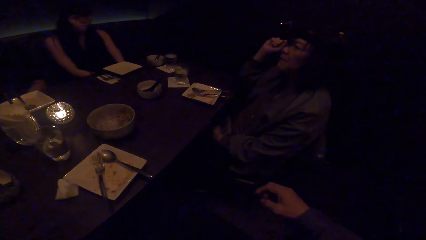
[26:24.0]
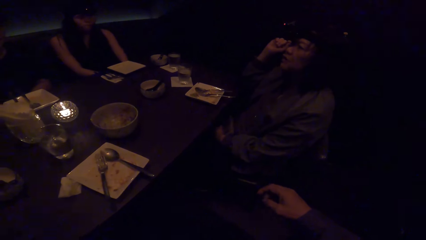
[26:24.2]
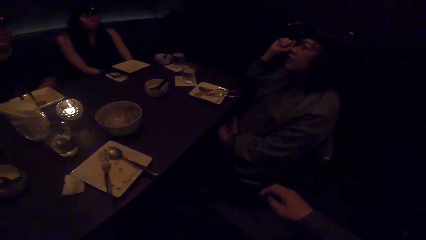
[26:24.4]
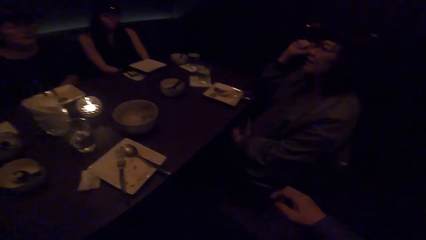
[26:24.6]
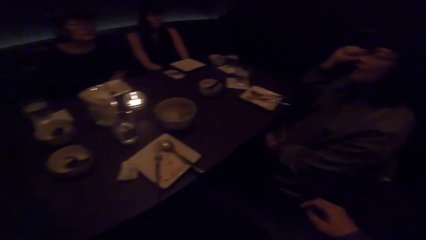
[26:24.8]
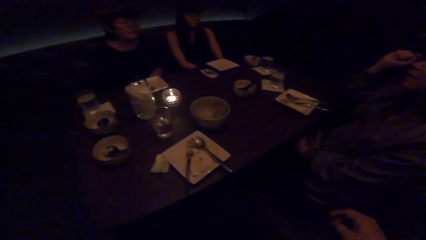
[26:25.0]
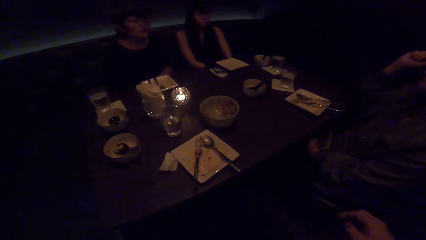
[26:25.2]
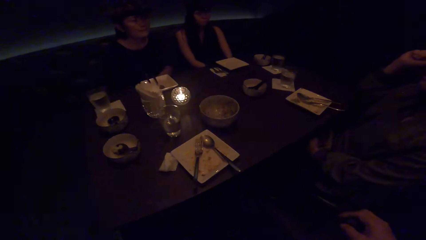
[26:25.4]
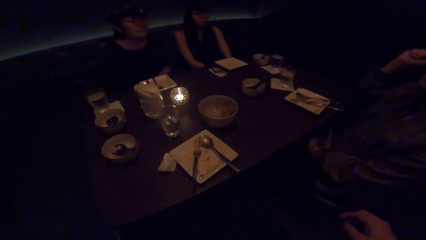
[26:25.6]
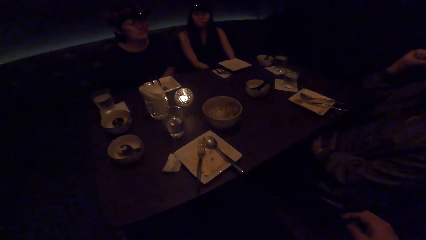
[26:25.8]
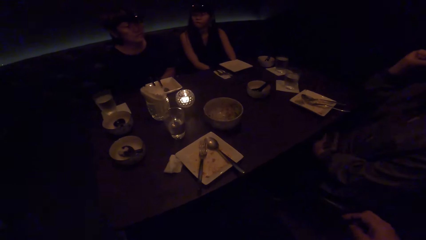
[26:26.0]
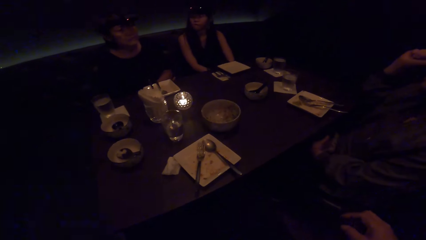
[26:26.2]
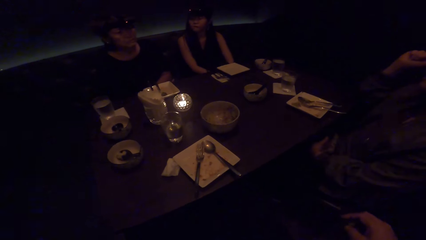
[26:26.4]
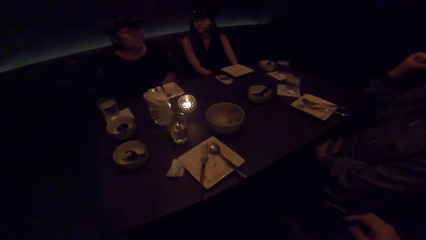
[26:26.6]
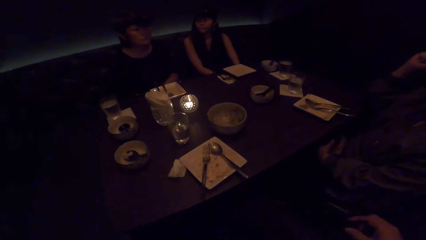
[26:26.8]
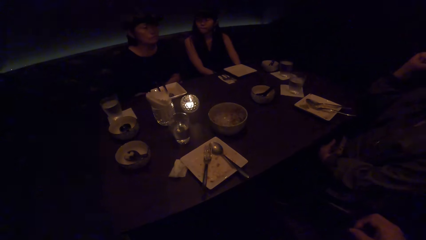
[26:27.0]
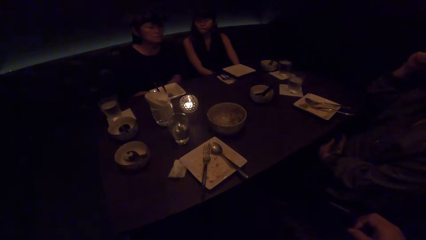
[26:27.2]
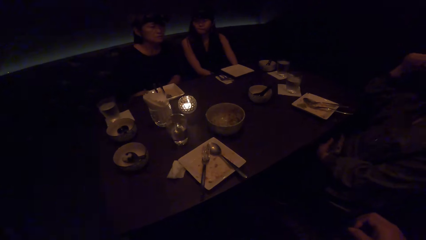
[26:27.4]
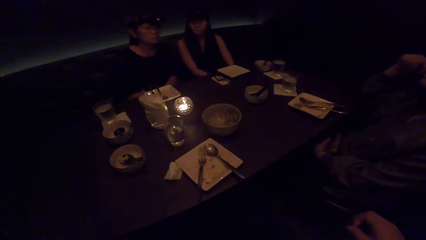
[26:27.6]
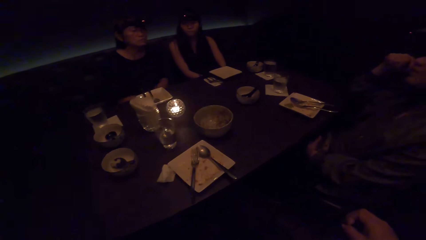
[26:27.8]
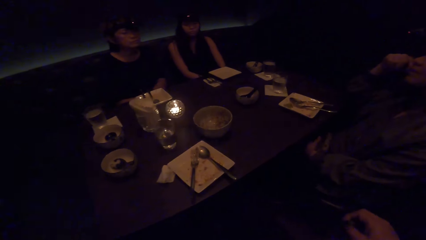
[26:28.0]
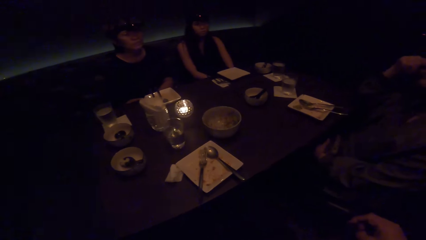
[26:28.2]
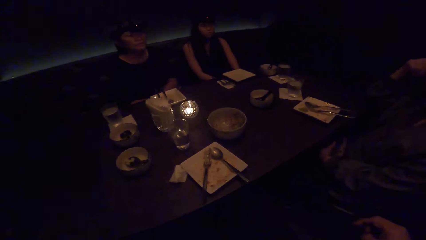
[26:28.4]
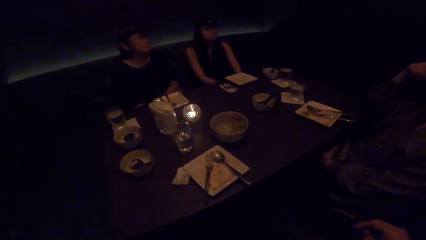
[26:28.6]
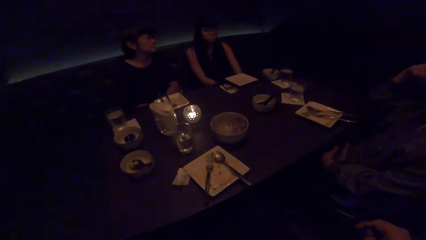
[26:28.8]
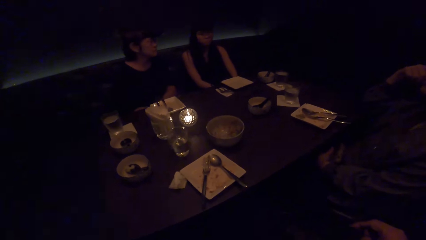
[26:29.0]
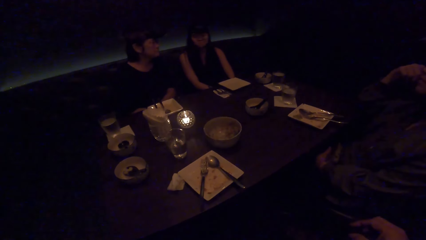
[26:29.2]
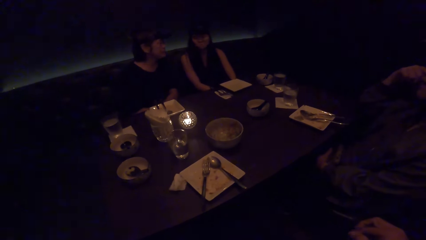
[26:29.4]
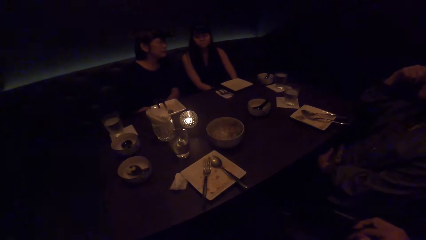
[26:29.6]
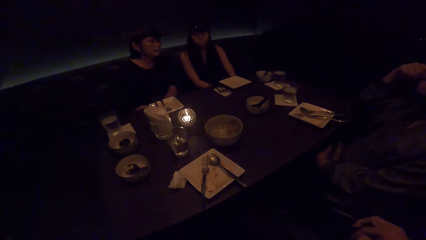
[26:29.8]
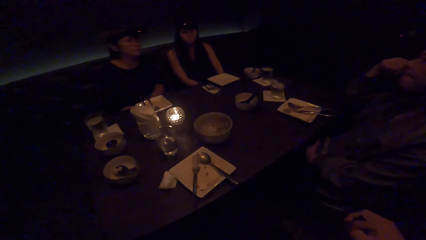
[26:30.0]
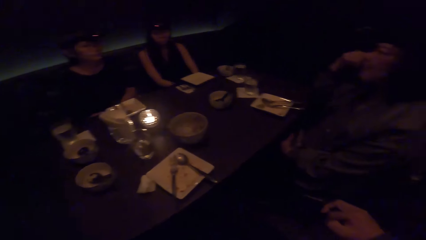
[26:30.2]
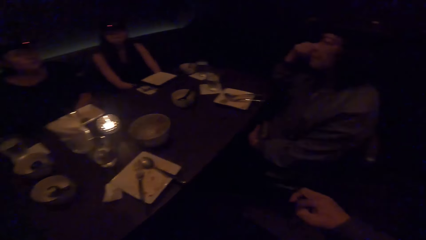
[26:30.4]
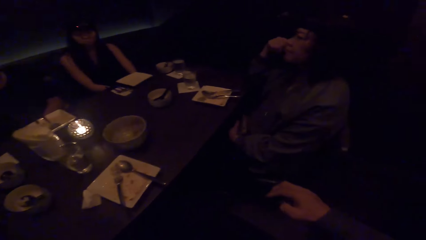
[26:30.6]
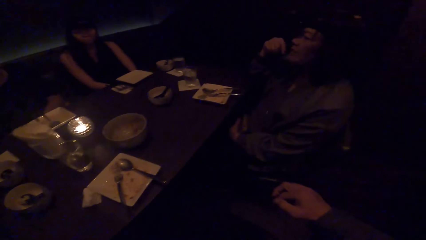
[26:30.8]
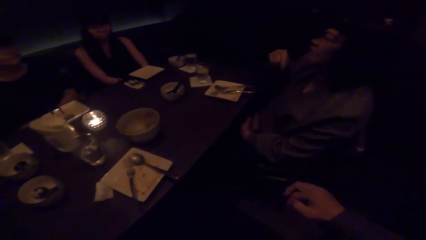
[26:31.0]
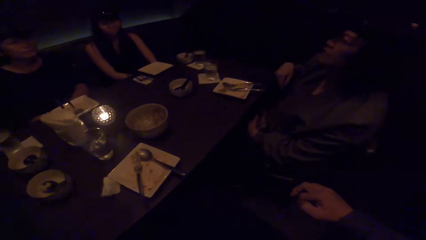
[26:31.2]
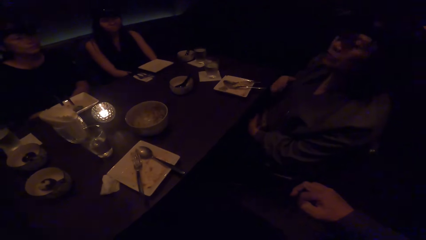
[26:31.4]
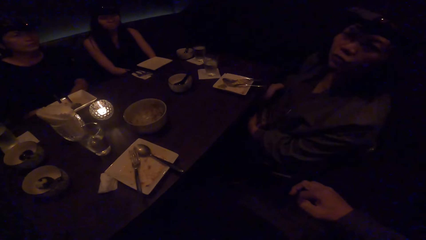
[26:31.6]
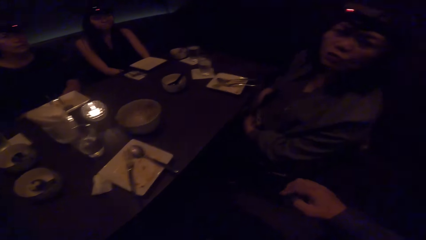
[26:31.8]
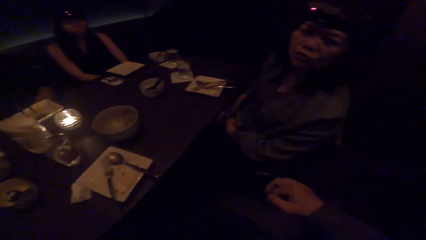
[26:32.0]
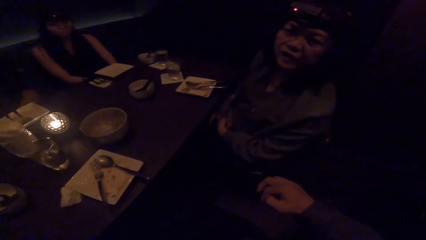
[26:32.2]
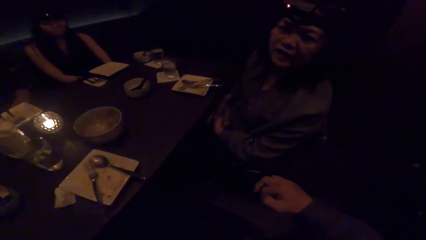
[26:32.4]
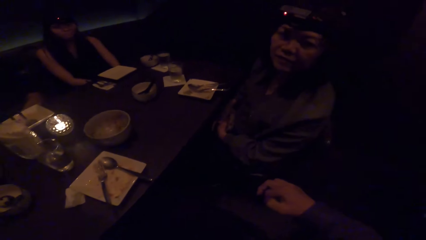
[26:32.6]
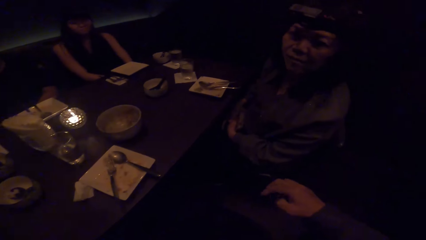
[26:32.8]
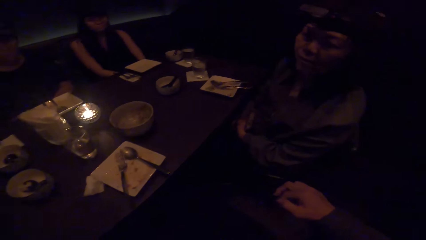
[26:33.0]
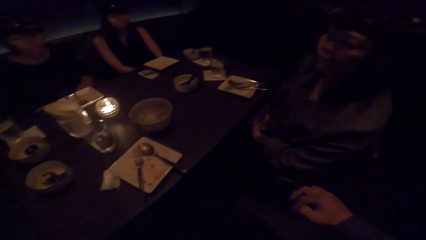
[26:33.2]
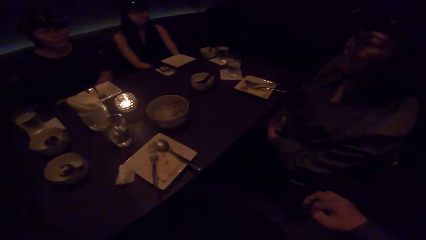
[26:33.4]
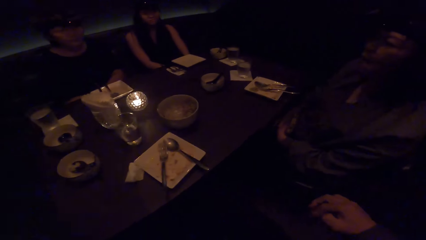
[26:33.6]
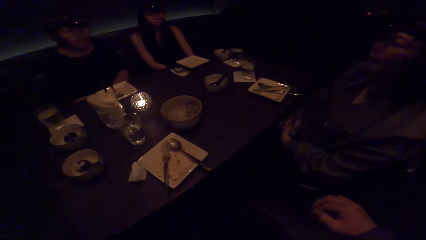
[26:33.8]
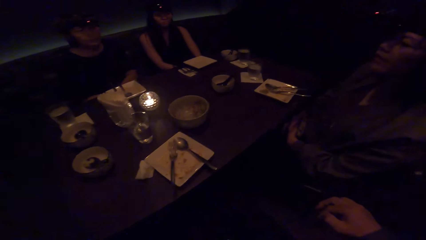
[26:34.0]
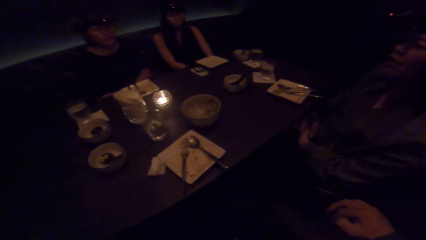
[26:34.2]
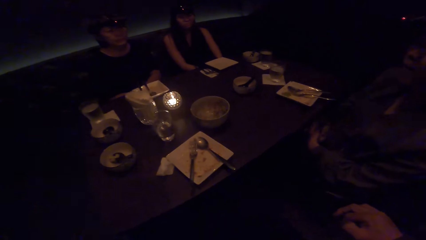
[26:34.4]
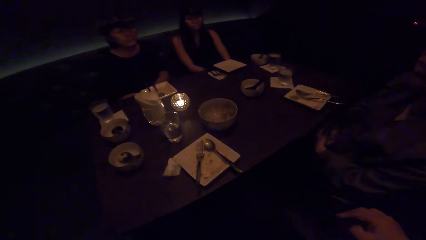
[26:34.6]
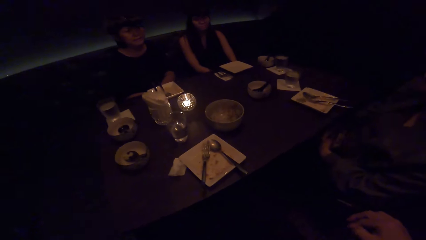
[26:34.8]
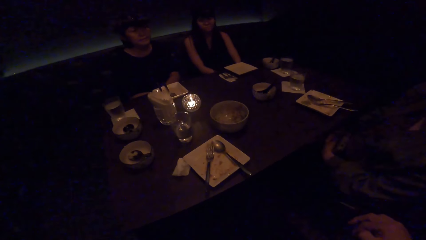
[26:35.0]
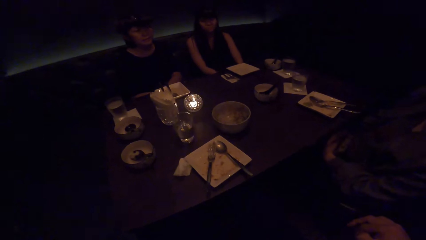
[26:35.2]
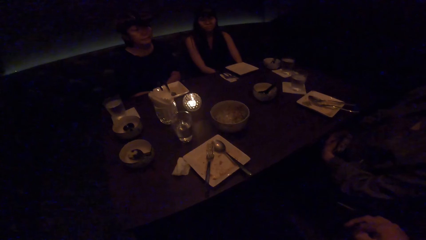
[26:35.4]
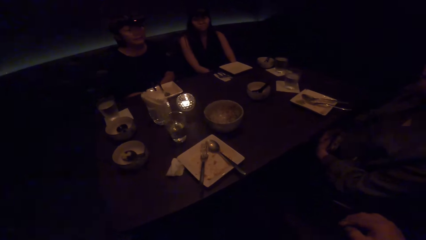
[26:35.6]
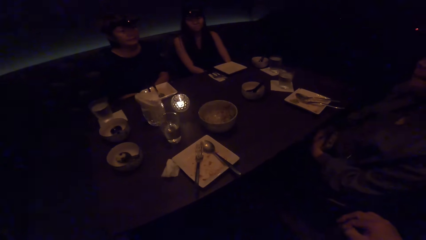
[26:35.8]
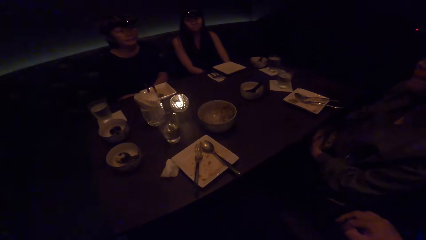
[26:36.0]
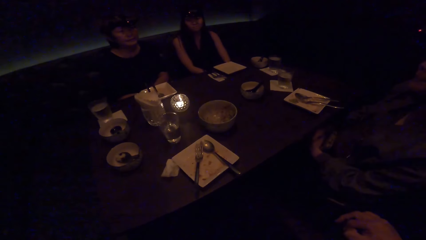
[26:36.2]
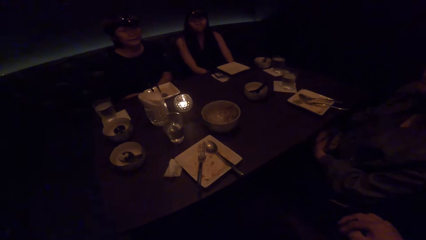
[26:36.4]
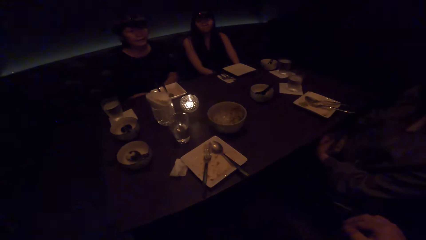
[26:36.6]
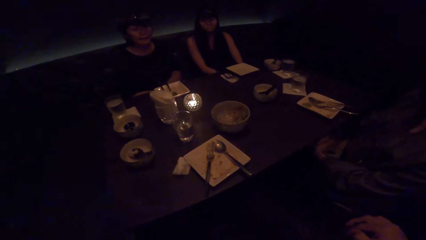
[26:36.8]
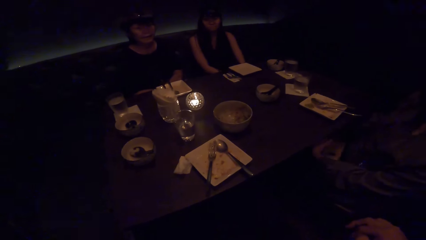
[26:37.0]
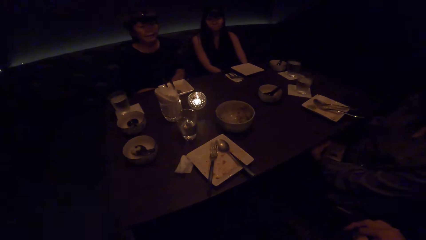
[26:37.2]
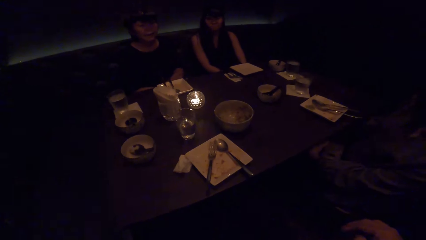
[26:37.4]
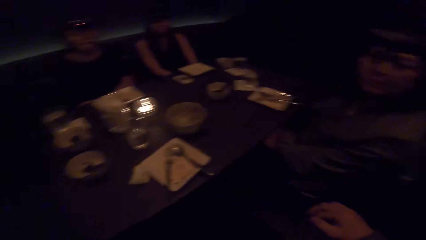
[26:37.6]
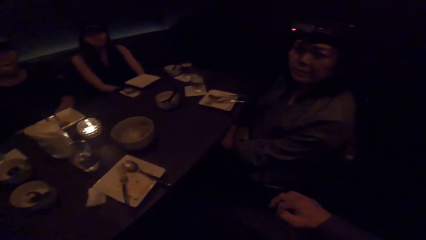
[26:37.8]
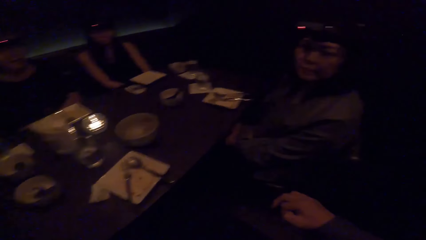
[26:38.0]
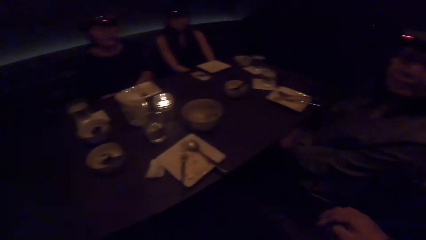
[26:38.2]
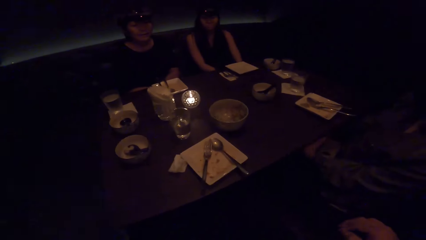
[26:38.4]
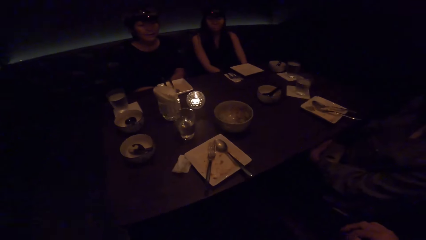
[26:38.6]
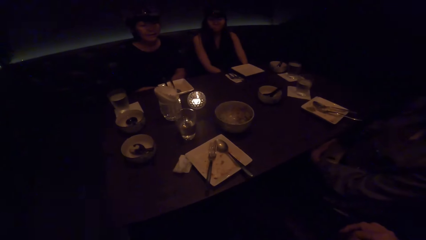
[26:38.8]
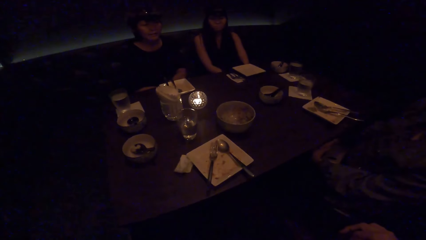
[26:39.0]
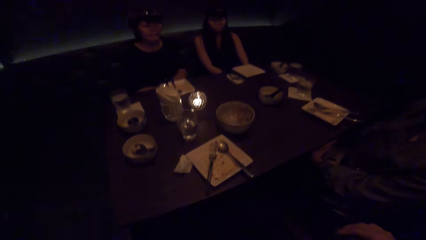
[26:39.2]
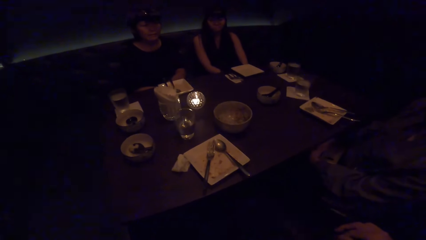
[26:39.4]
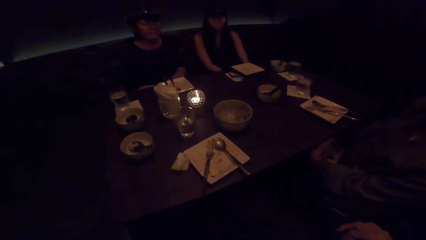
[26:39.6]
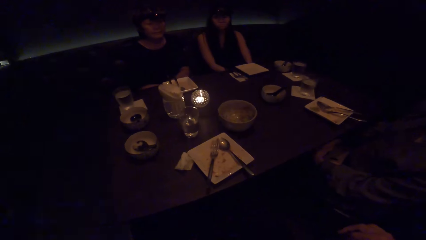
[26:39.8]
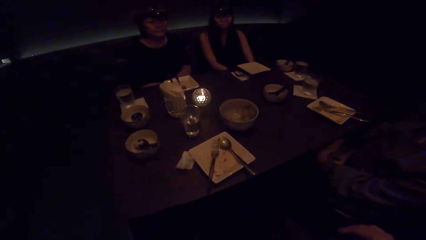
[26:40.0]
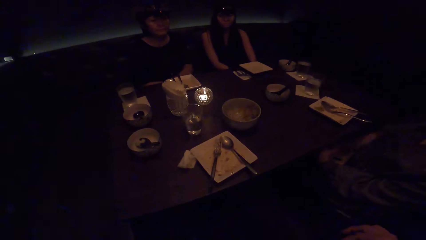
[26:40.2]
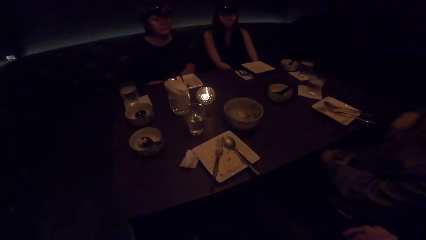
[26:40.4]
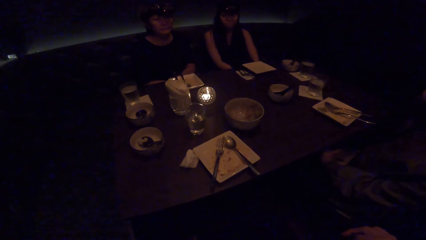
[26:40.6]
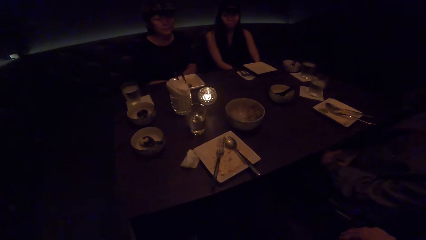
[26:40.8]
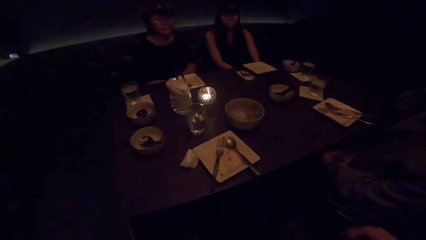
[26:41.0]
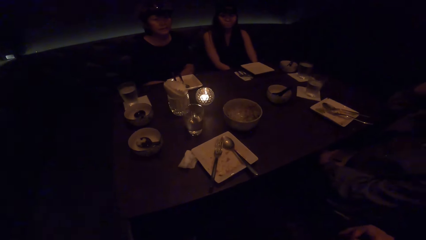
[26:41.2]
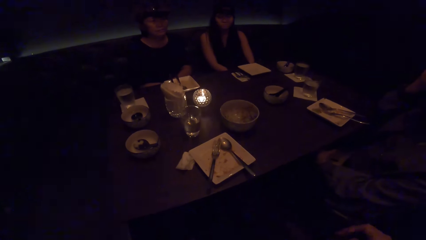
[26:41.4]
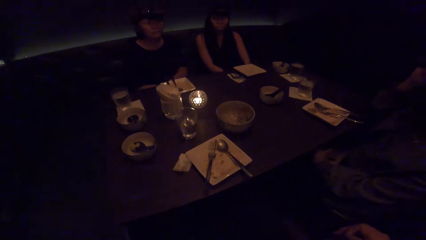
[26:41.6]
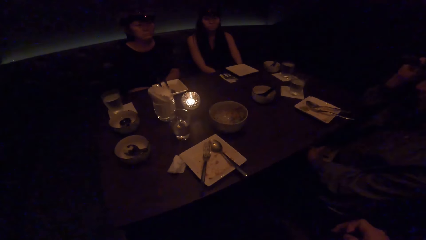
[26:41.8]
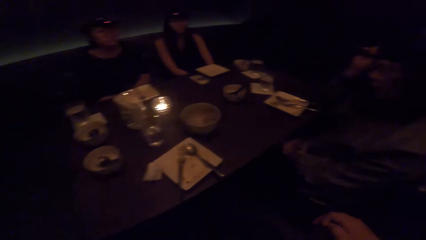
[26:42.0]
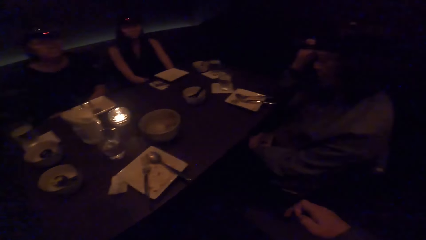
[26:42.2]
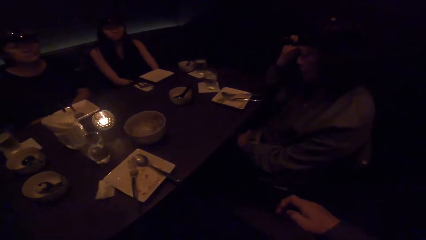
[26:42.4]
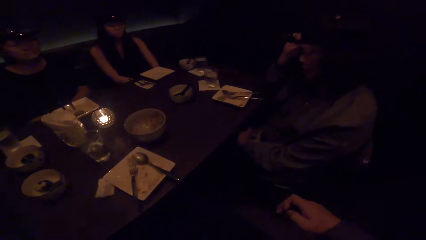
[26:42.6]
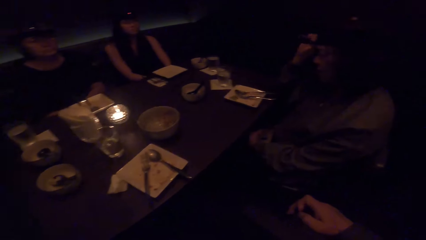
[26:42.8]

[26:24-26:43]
The woman looks at the camera wearer.
